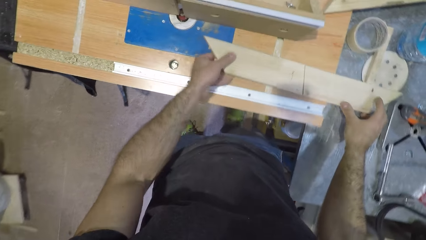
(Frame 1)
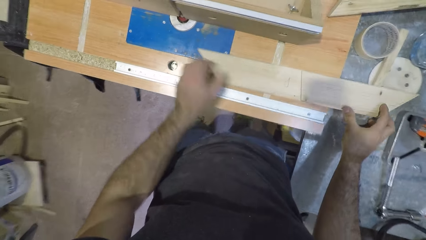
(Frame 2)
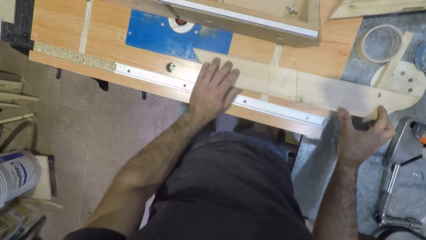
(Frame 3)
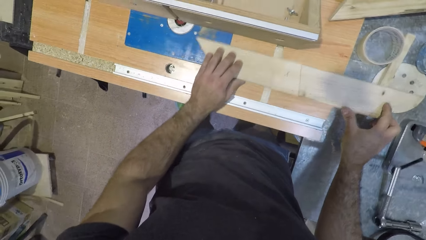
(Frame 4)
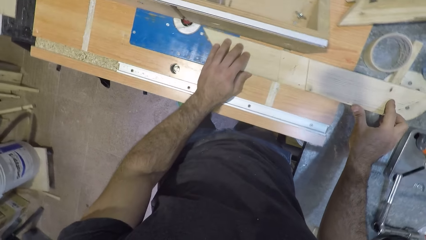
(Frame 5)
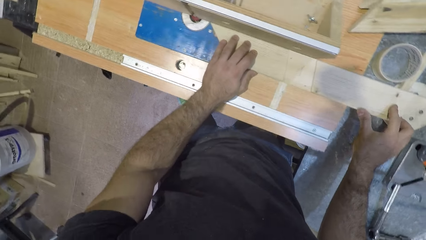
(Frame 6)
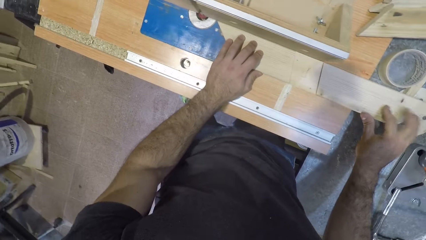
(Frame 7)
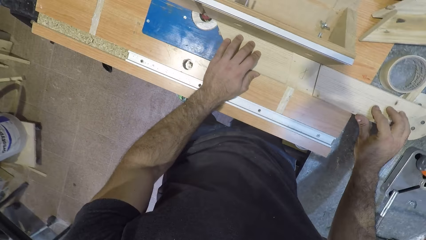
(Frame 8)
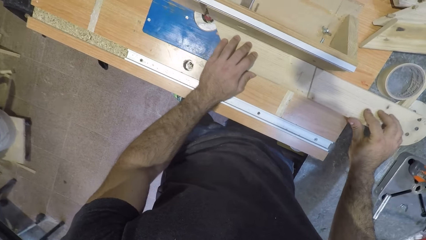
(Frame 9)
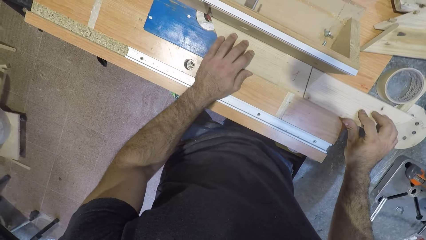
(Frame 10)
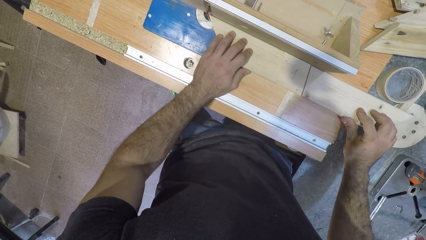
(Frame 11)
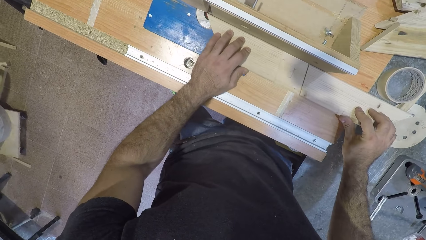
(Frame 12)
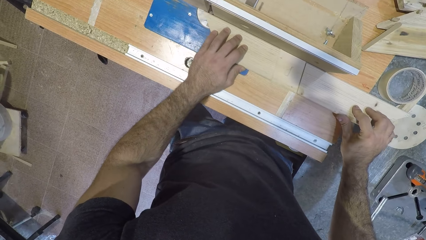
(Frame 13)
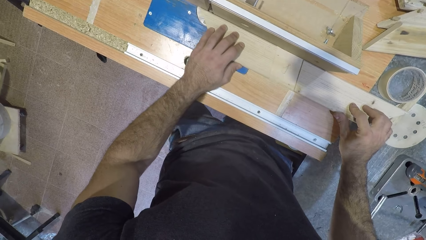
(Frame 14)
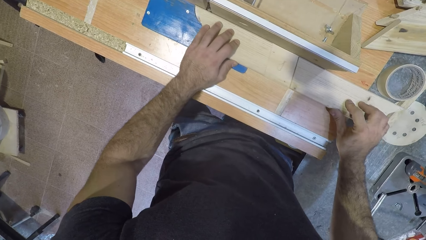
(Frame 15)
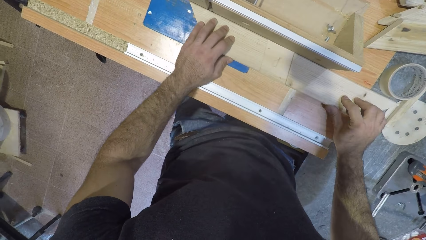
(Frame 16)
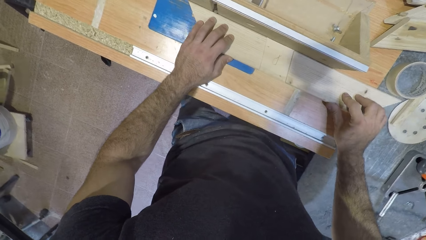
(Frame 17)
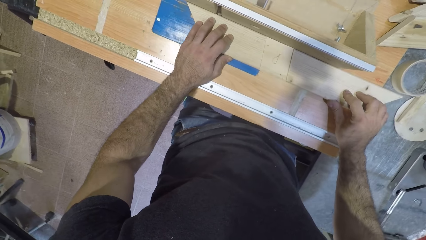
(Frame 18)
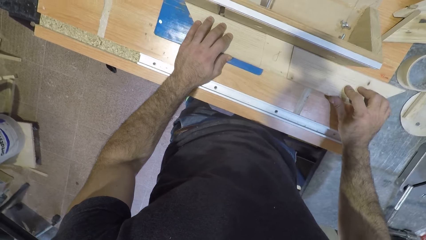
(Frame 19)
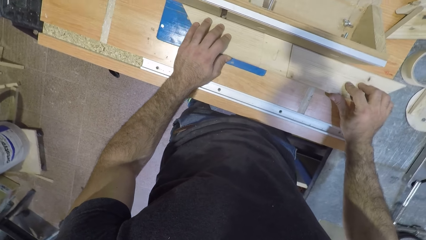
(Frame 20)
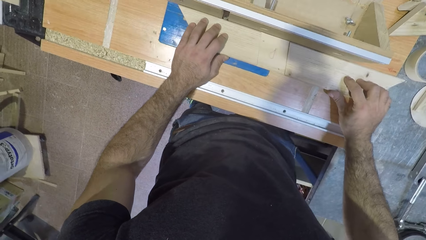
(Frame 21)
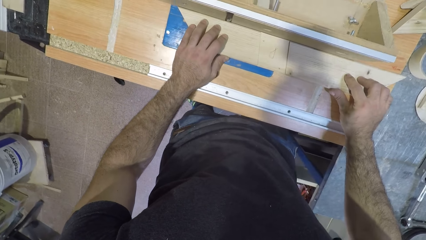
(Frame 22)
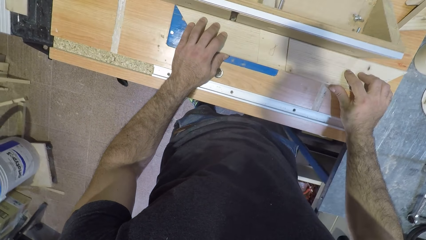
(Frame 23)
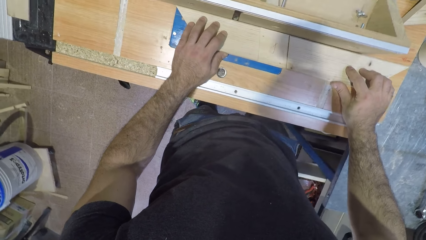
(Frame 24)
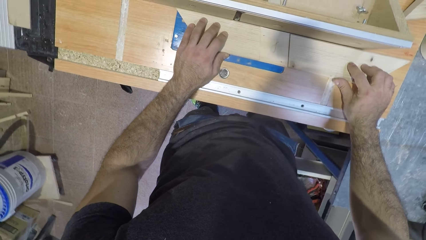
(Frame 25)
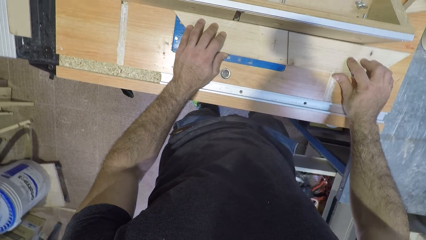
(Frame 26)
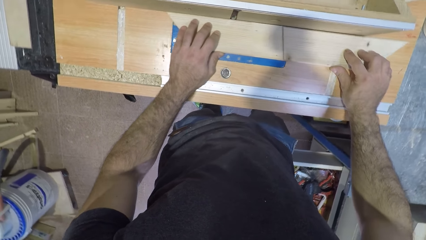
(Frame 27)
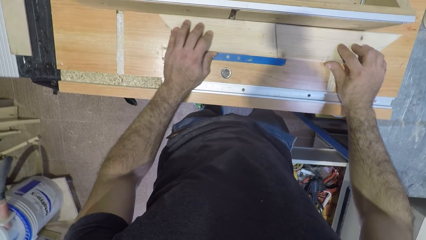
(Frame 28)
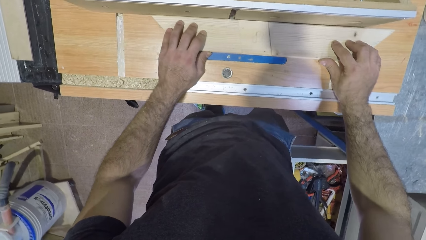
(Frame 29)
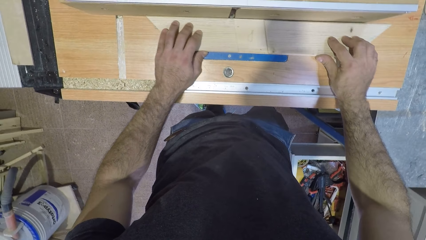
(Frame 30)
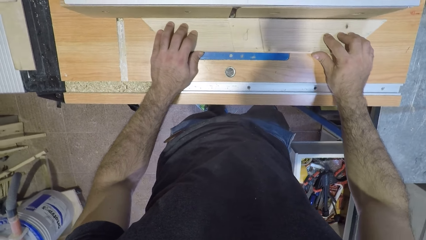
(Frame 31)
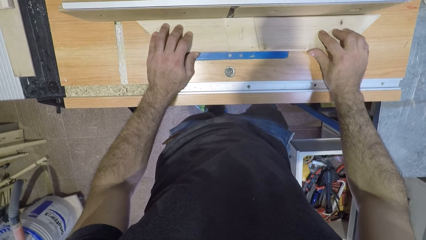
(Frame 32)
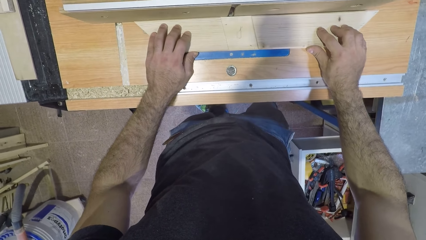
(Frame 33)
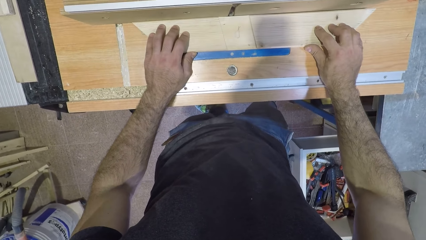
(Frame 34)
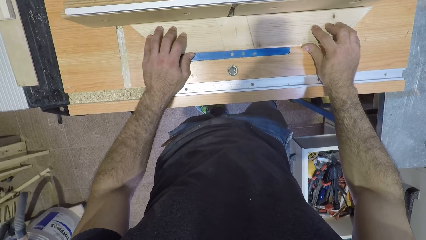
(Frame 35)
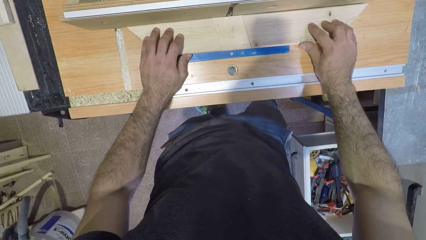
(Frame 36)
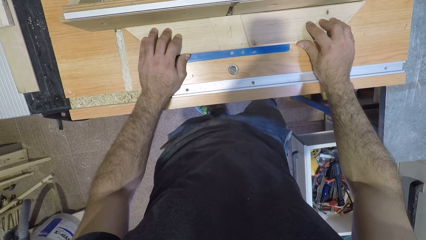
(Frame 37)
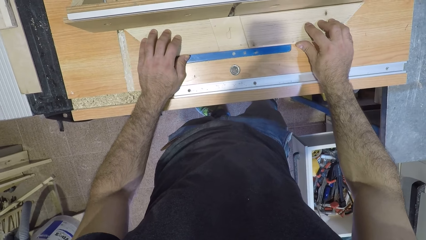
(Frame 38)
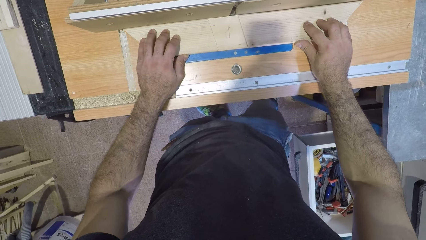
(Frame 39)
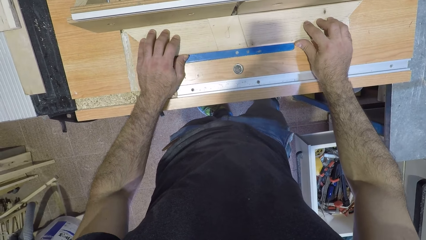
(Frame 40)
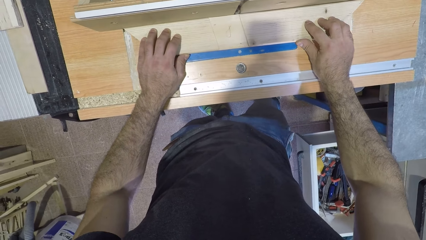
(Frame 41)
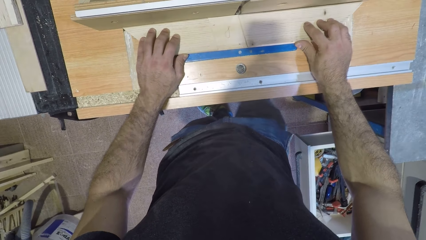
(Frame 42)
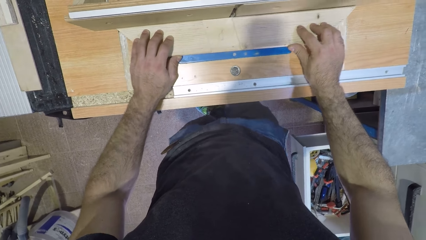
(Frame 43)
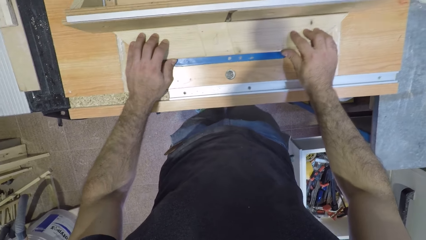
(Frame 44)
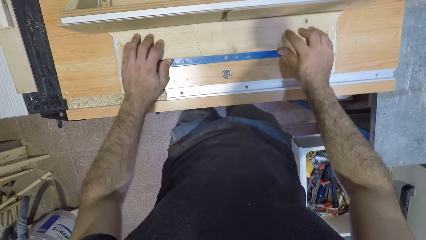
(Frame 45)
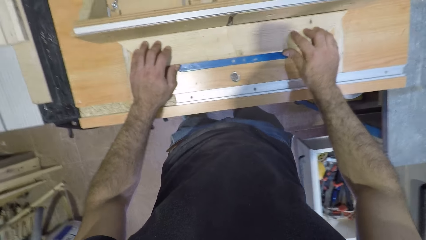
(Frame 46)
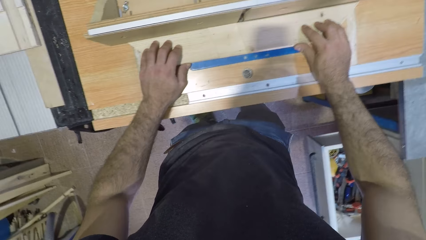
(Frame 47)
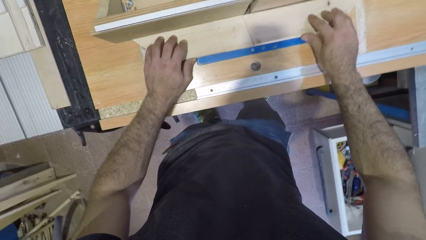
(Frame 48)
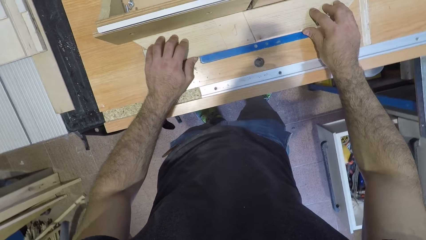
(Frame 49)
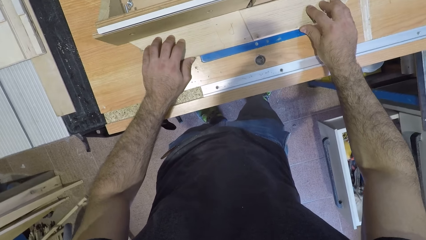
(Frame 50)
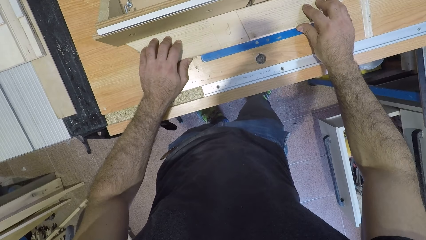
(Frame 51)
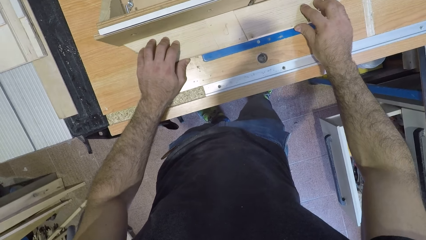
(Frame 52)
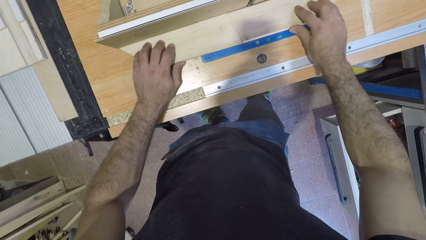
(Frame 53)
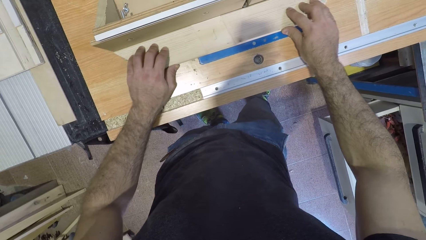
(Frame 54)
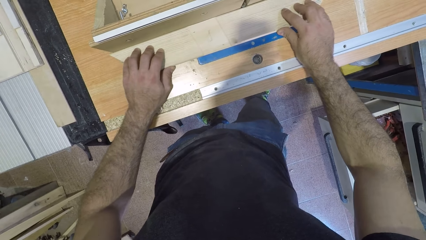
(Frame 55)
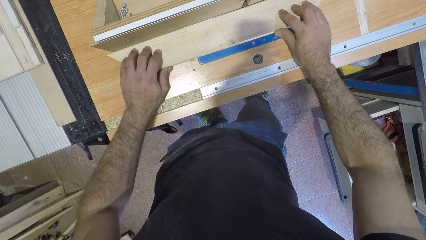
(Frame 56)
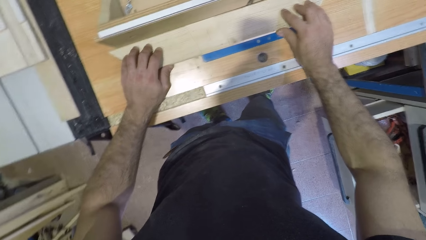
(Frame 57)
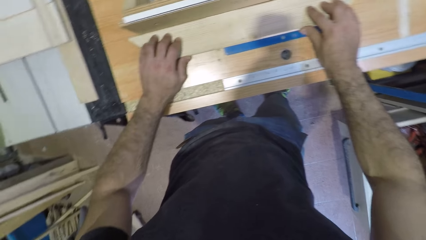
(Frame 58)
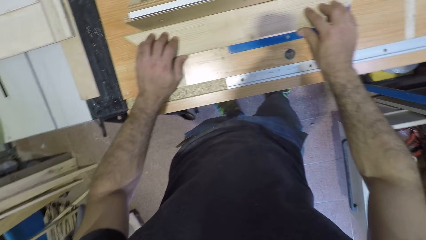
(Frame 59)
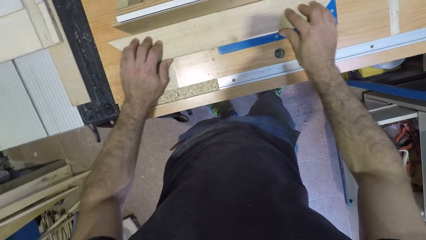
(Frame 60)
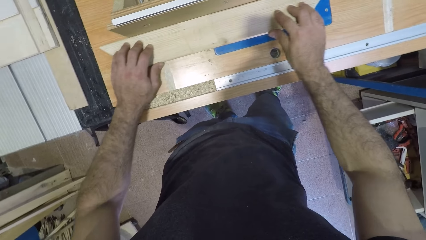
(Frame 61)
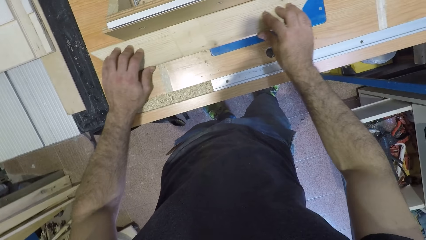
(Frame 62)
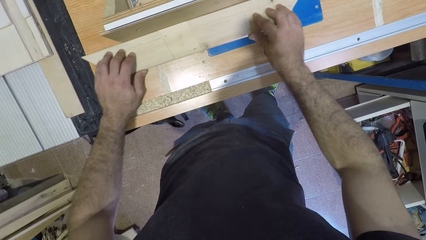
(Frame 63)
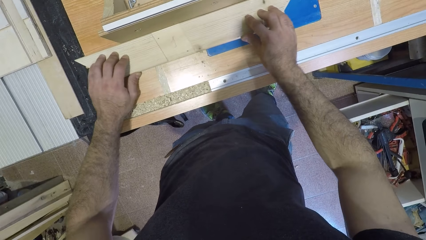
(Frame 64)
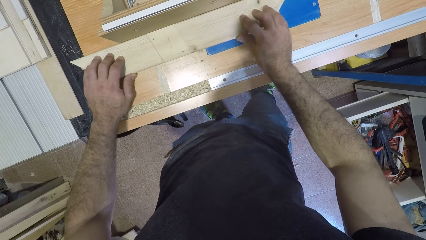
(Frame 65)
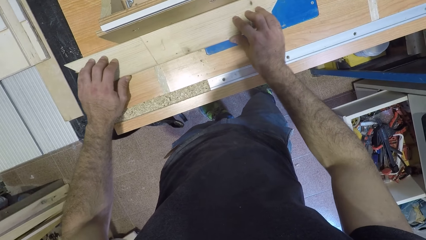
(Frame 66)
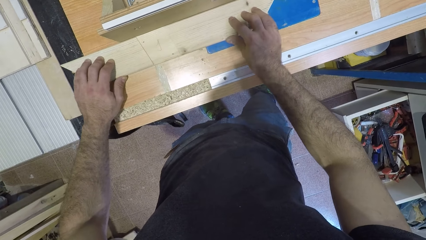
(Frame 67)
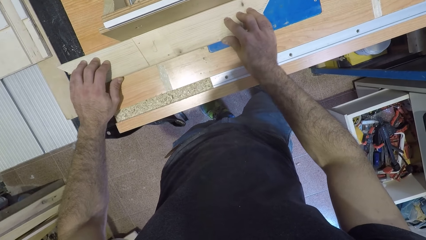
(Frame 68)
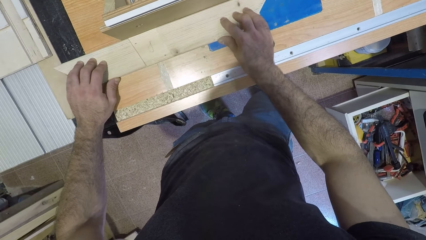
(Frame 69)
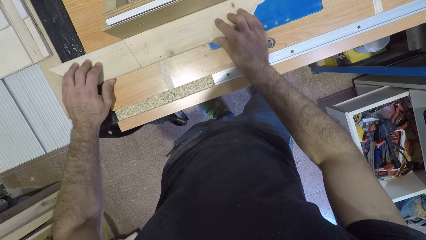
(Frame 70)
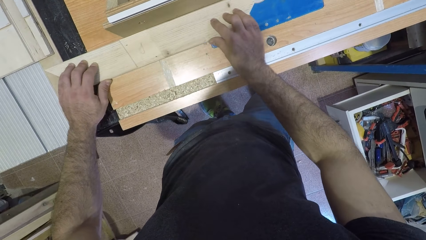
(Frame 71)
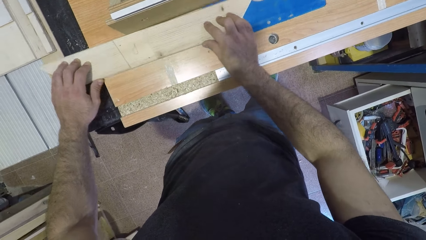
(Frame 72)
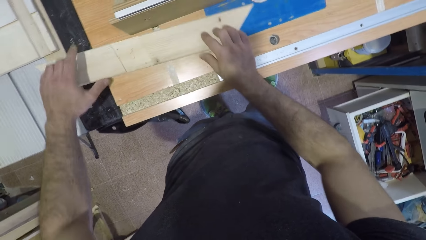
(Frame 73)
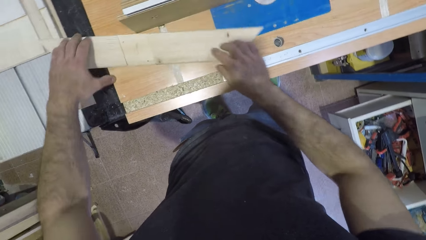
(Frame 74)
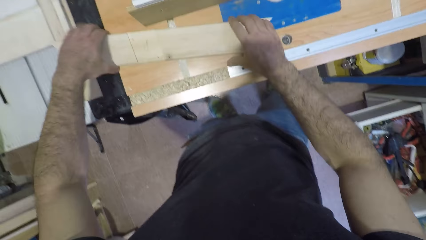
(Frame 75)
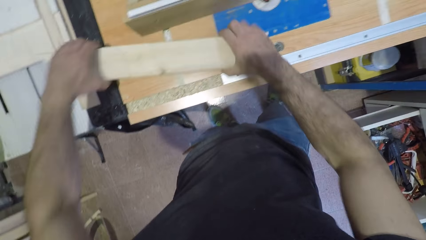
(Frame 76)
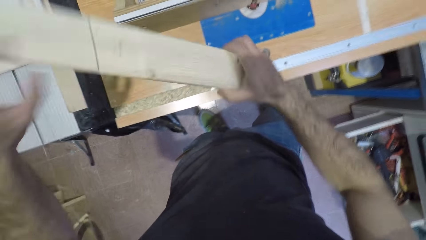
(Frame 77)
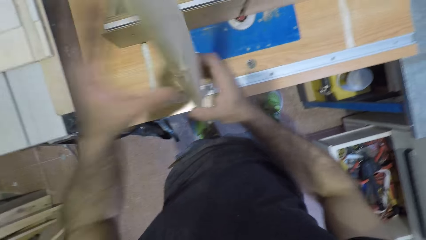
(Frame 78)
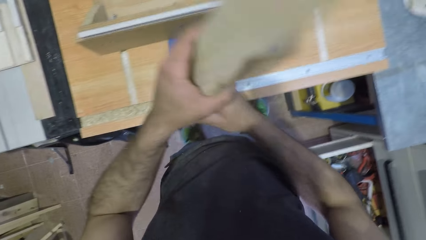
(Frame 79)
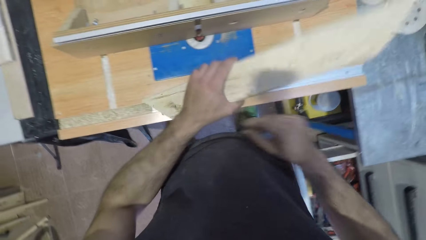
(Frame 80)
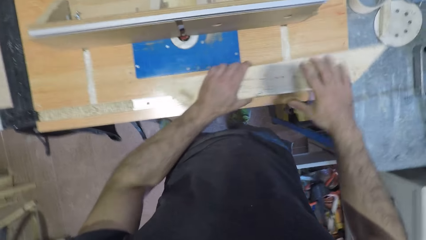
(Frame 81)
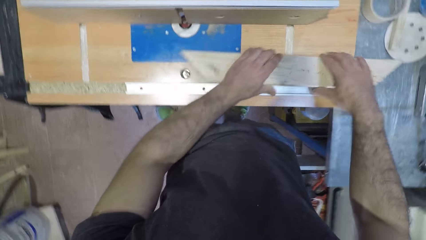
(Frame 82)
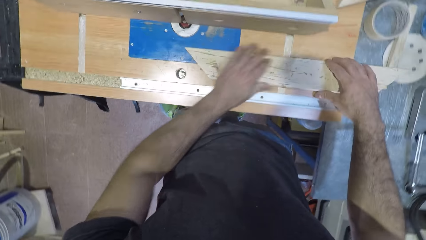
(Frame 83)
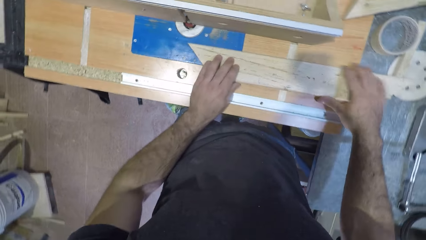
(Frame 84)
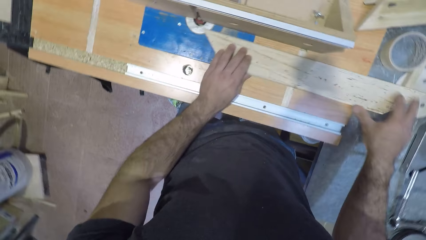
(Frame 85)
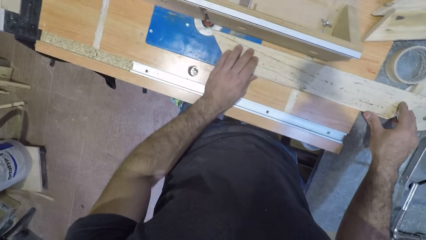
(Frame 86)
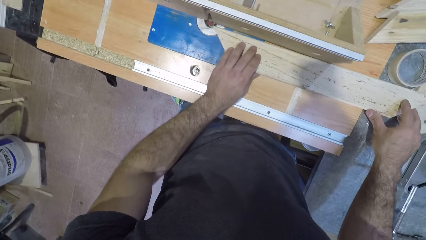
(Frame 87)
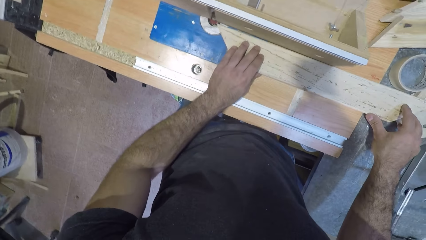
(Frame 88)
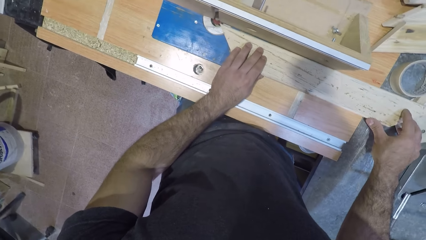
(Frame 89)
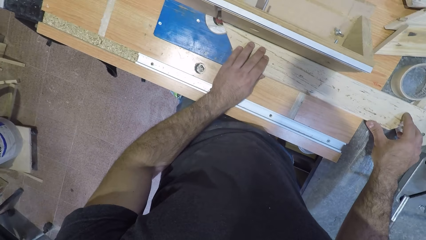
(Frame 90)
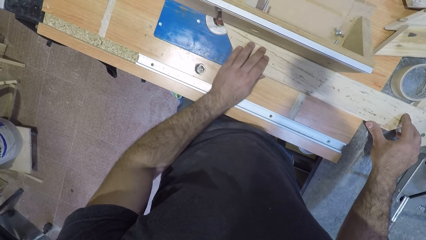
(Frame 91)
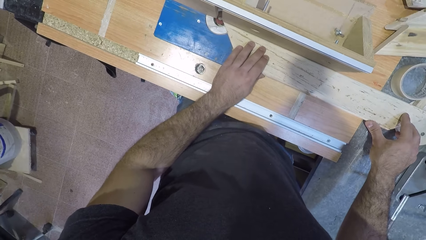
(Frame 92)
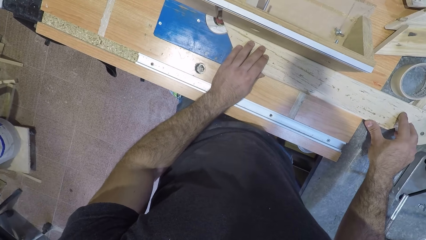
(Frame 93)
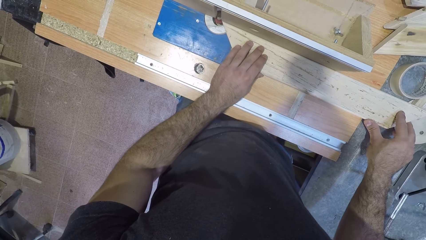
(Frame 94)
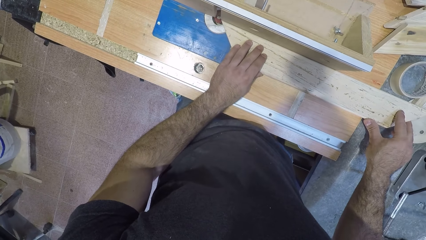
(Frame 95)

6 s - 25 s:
The camera wearer puts the wood on the table. They smoothen a piece of wood through the blade with both hands. They shape the wood with a wood shaper. They pick the piece of wood from the table saw with both hands, flip the piece of wood with both hands, and drop the piece of wood on the table saw with both hands.
